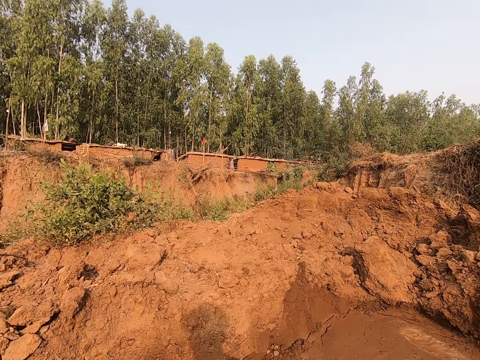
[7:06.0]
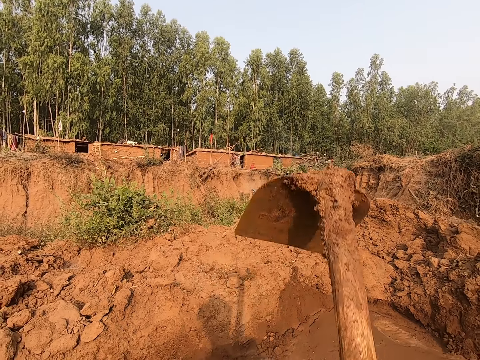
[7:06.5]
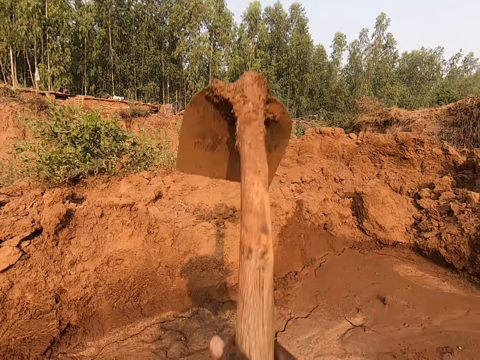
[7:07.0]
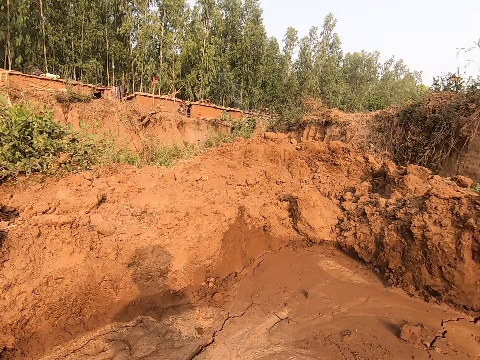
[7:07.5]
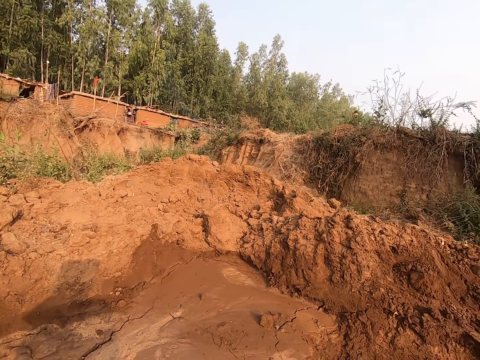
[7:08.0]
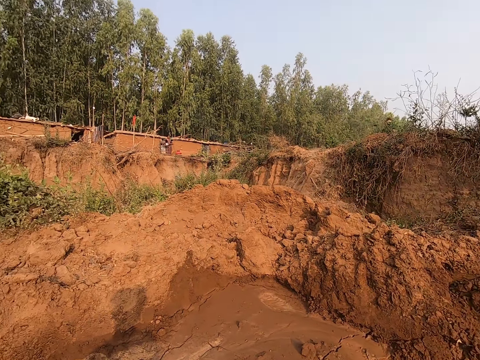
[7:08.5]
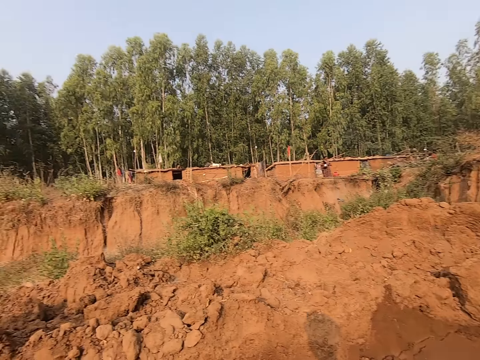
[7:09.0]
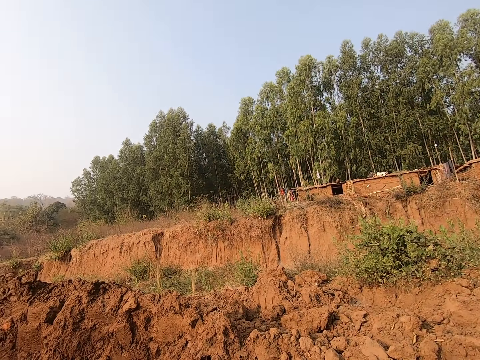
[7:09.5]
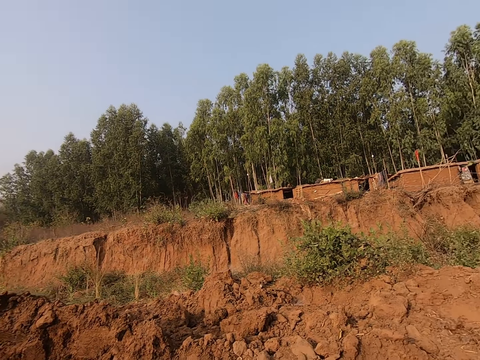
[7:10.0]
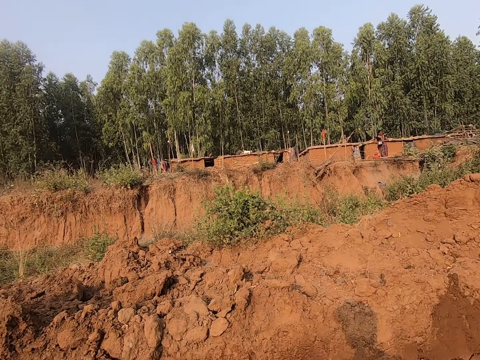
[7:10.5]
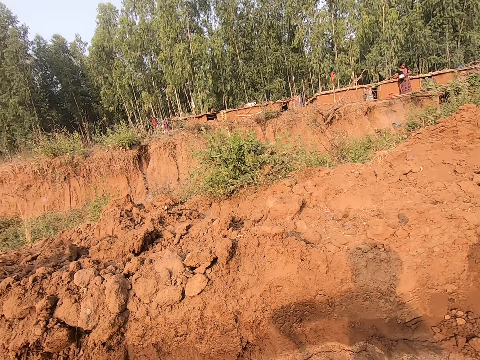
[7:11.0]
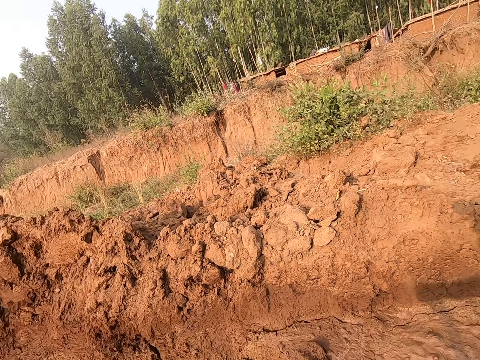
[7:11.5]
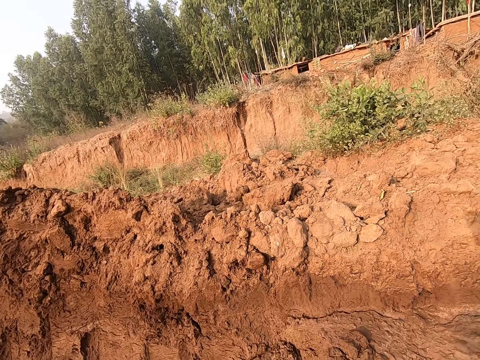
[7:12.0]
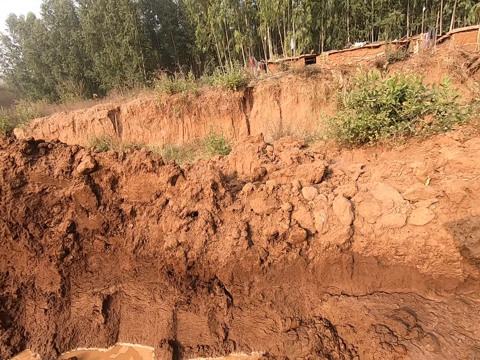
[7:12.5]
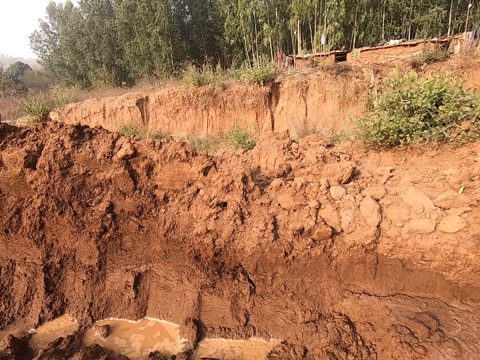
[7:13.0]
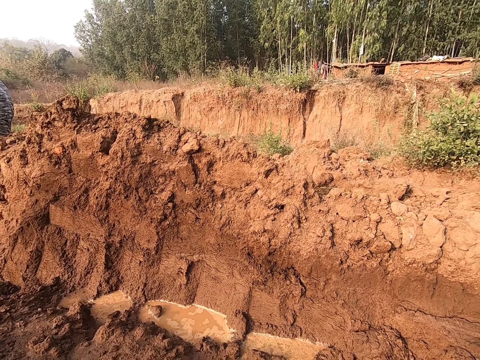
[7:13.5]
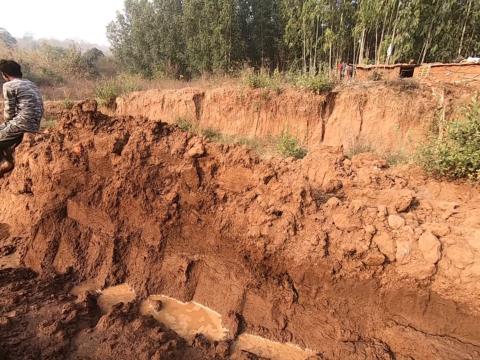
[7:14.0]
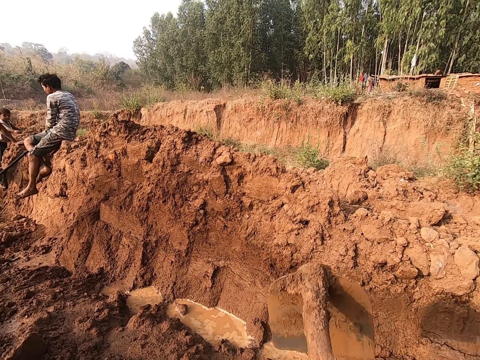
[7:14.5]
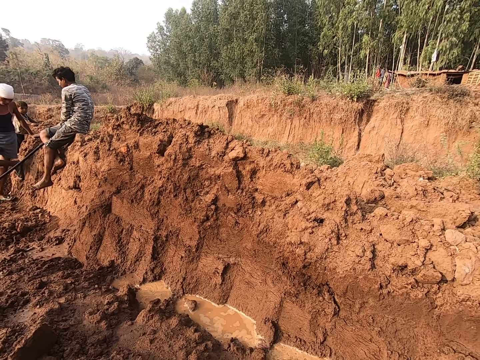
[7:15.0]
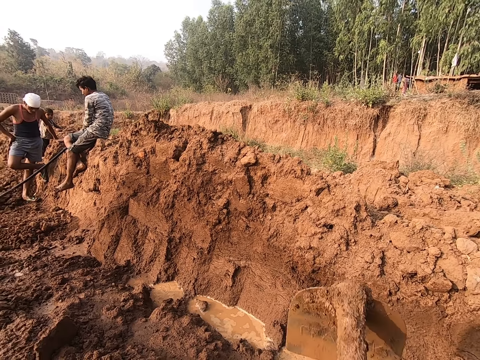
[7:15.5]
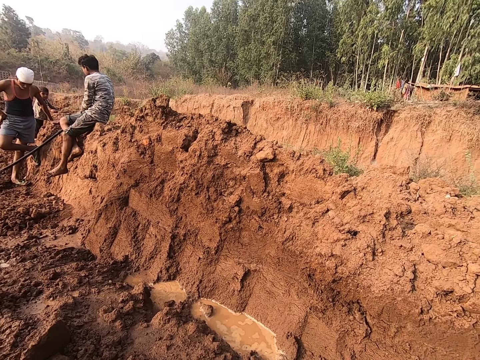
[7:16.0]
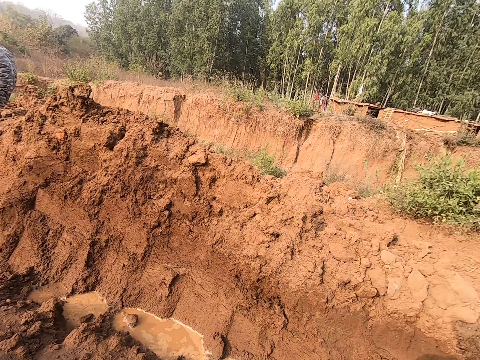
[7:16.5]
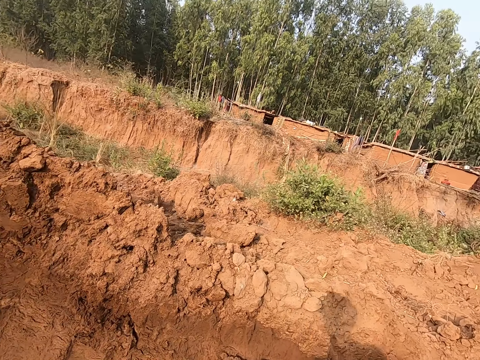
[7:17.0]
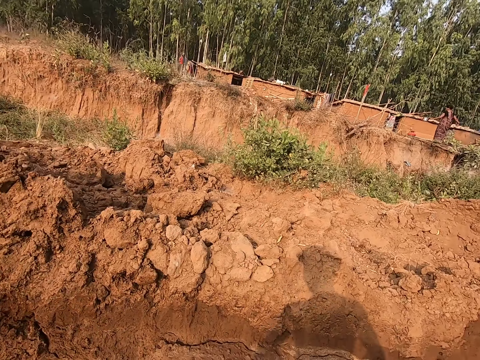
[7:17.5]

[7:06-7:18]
The camera wearer talks to the boy and another boy. They look around the field. They dig the ground with the hoe in both hands.

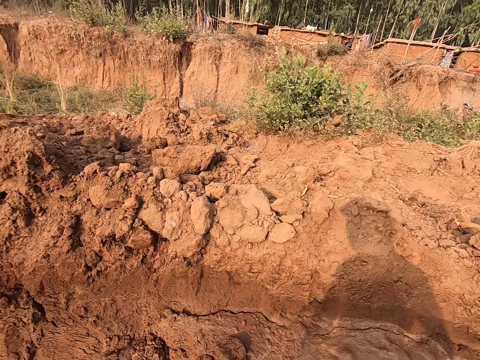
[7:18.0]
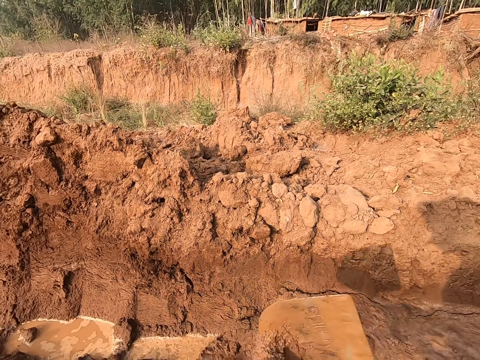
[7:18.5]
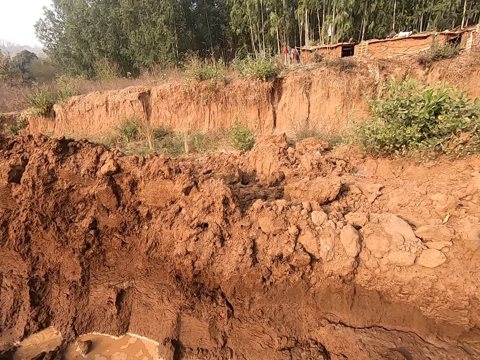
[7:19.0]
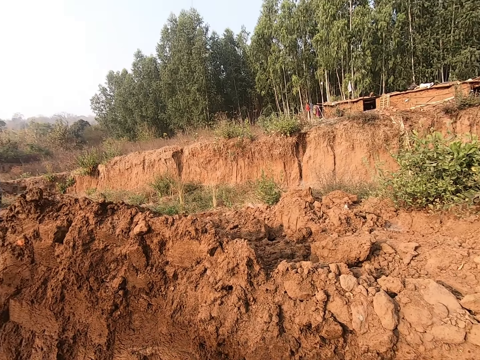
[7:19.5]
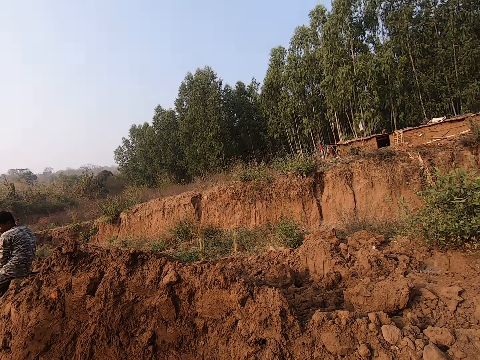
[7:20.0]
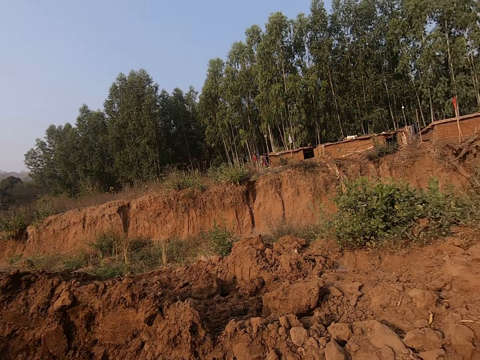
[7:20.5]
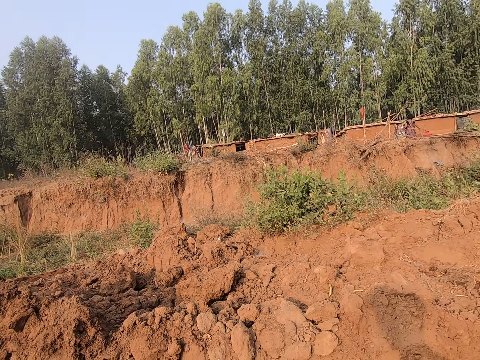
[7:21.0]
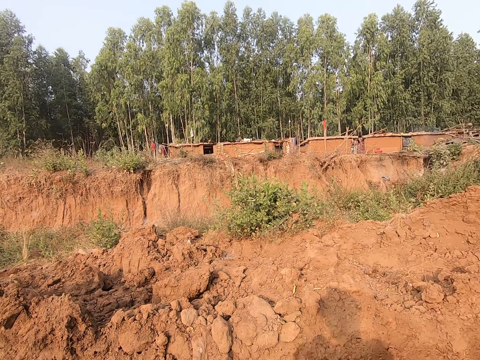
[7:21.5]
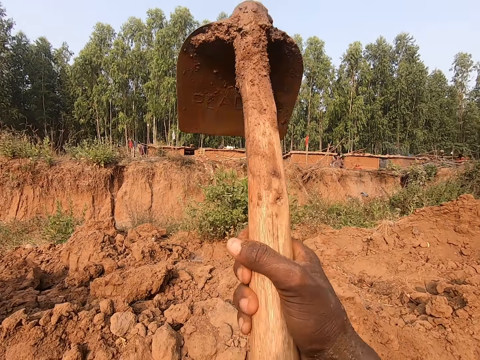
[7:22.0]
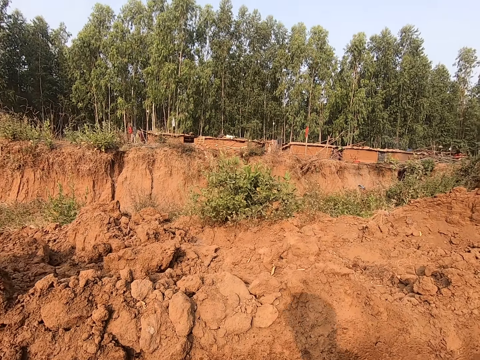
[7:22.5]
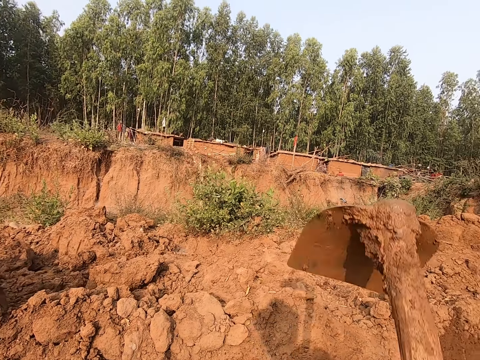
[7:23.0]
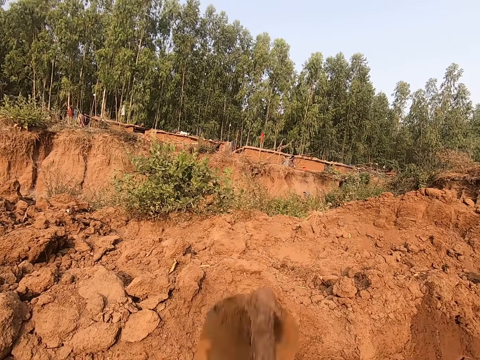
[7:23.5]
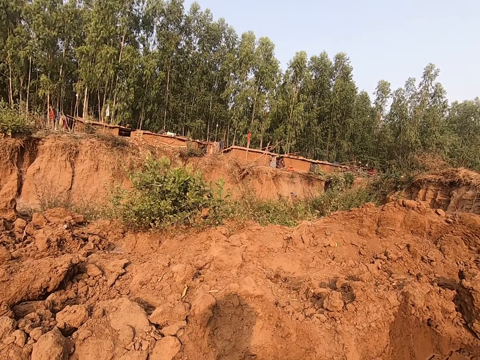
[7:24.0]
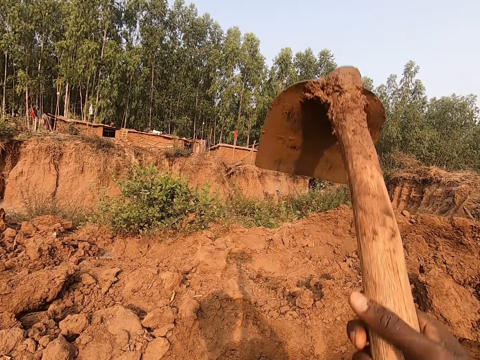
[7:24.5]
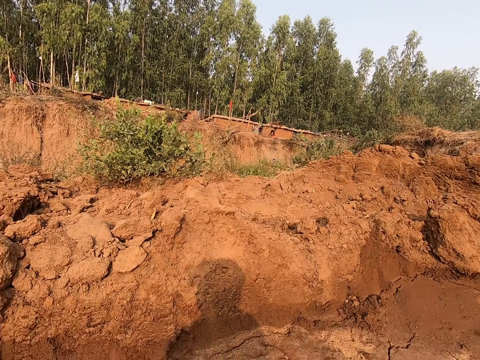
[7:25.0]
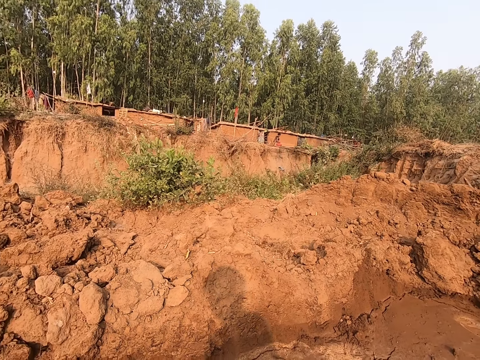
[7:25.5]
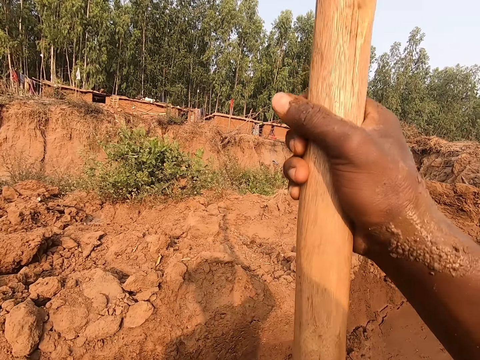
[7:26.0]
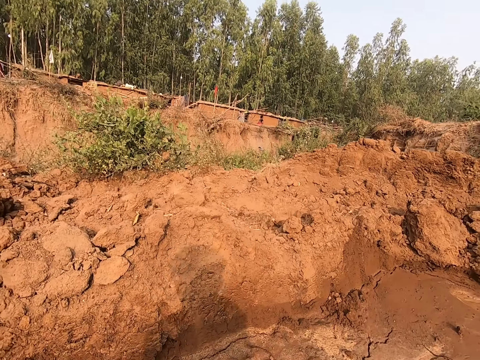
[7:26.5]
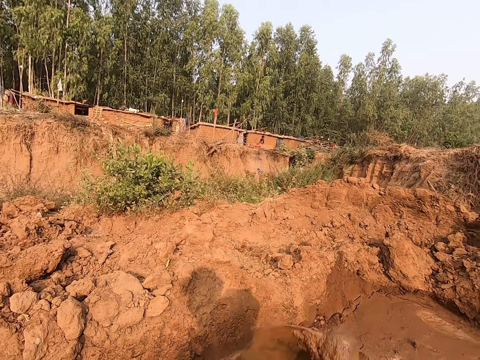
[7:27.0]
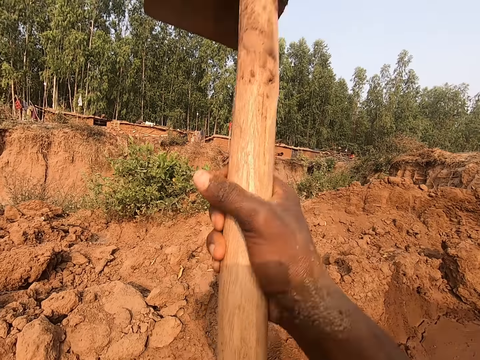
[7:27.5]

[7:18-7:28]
The camera wearer digs the ground with the hoe in both hands in the farm.

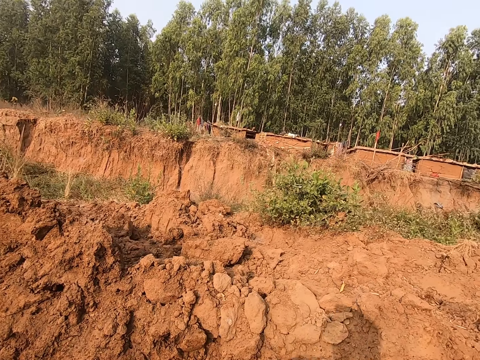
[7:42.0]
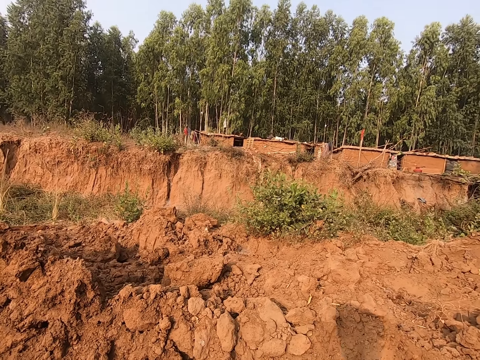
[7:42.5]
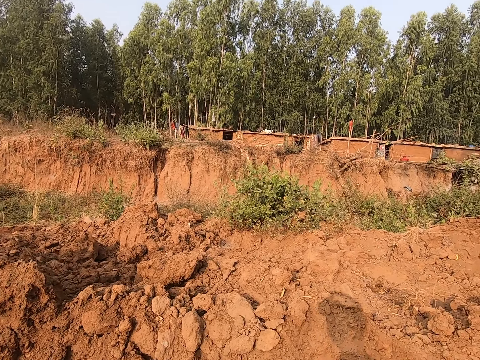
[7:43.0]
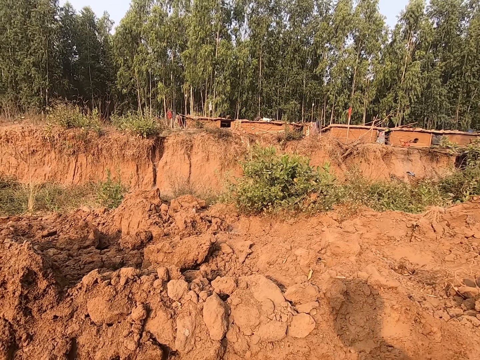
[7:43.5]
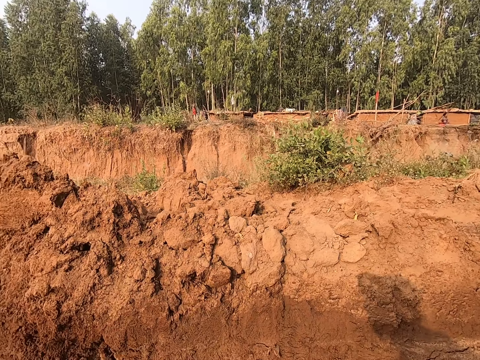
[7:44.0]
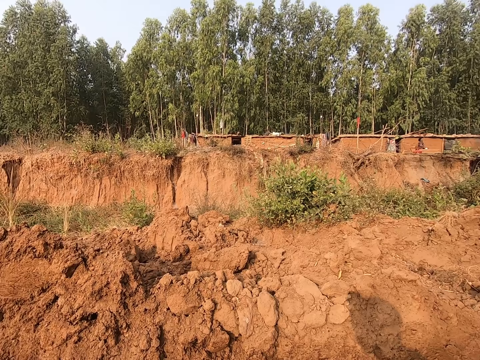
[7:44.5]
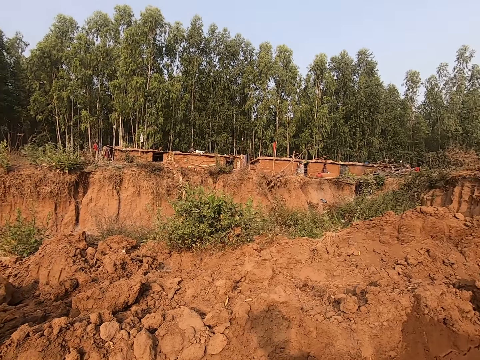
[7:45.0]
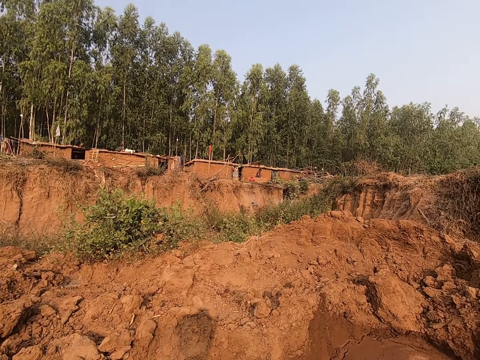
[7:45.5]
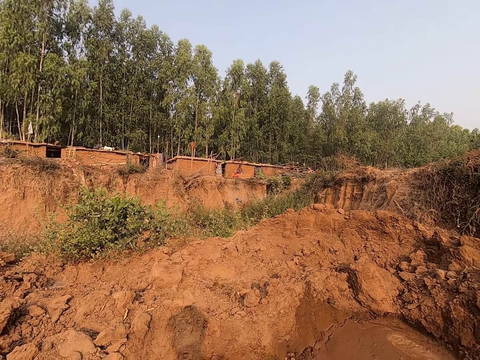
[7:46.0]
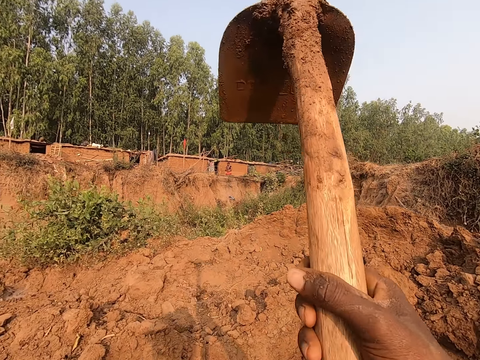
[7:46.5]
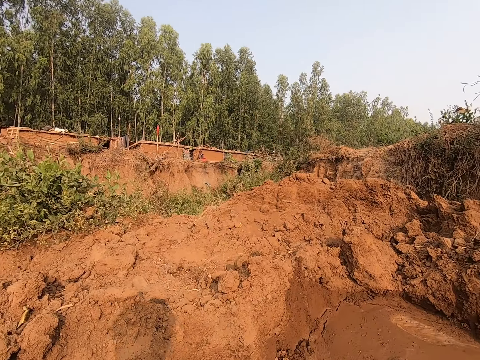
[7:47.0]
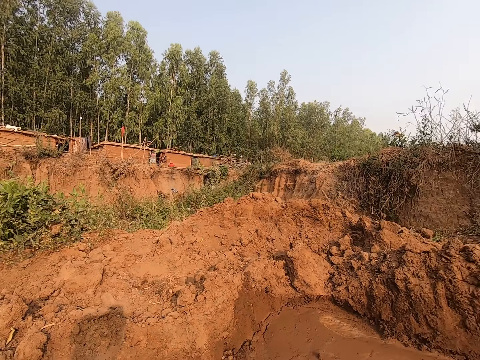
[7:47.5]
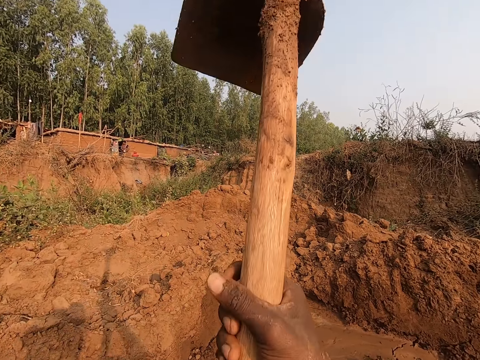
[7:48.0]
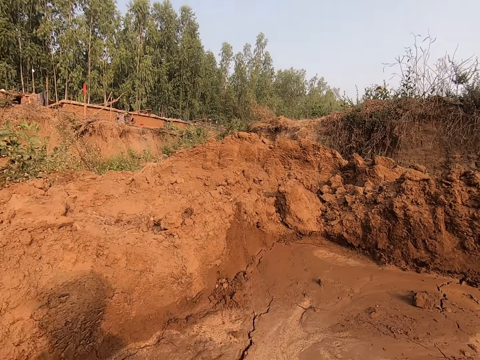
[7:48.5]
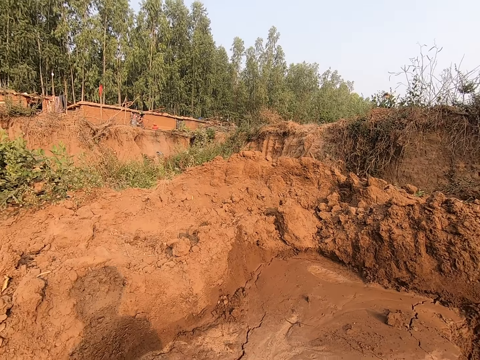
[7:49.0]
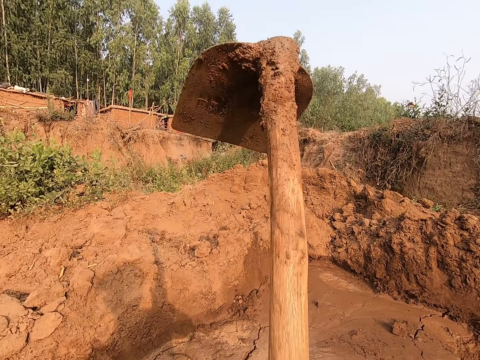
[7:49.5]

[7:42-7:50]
The camera wearer looks around the field. They dig the ground with the hoe in both hands in the farm.
